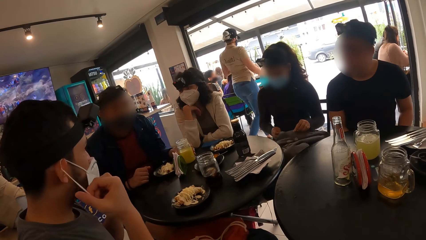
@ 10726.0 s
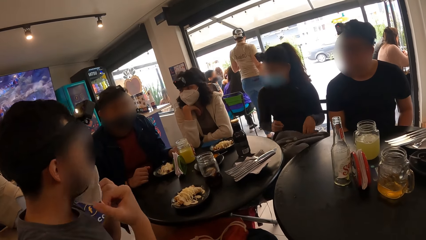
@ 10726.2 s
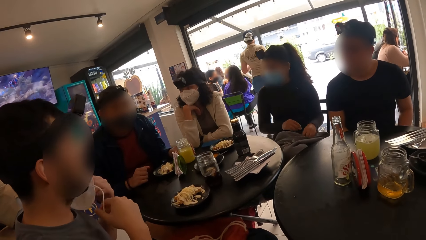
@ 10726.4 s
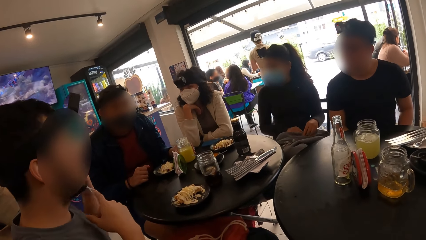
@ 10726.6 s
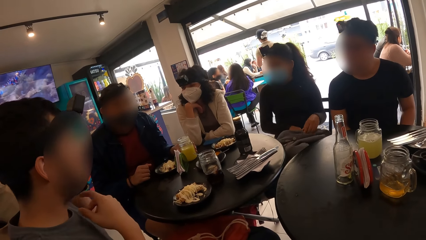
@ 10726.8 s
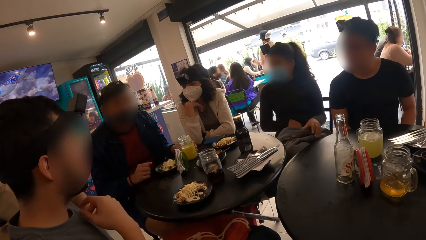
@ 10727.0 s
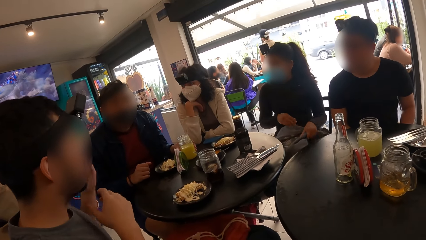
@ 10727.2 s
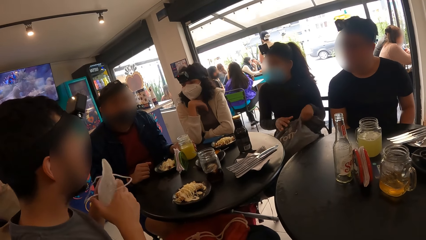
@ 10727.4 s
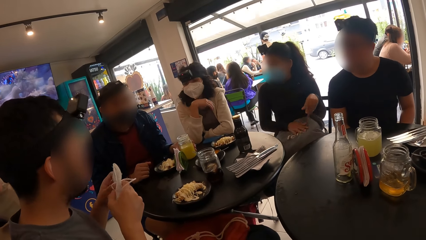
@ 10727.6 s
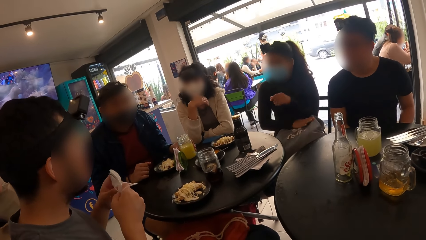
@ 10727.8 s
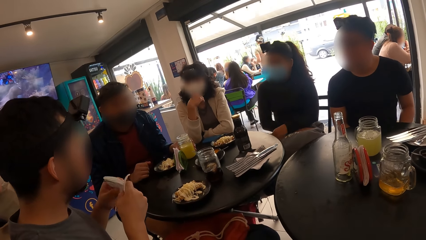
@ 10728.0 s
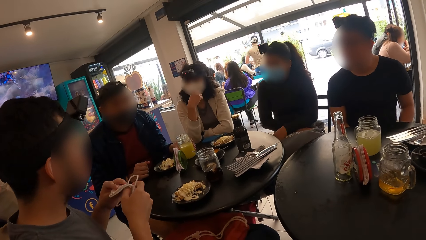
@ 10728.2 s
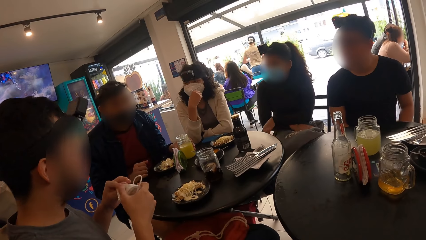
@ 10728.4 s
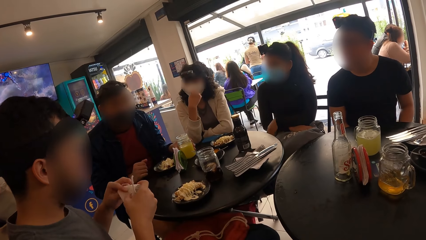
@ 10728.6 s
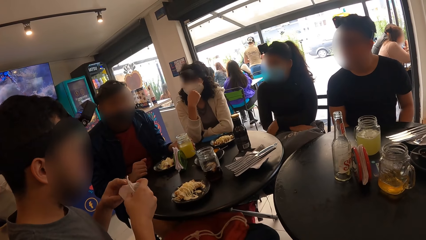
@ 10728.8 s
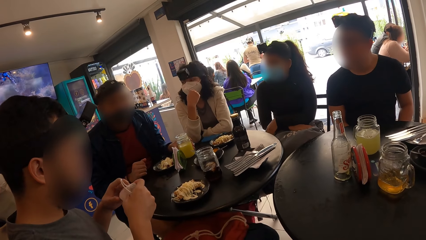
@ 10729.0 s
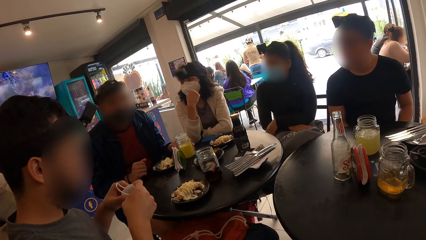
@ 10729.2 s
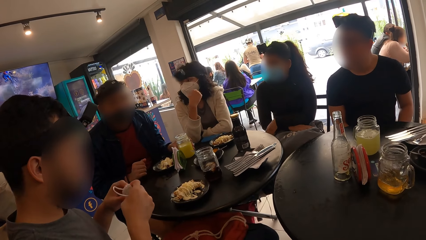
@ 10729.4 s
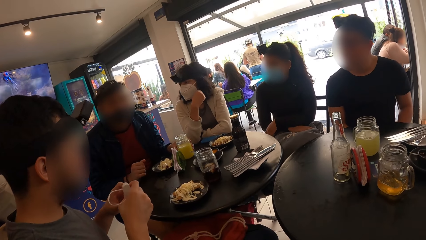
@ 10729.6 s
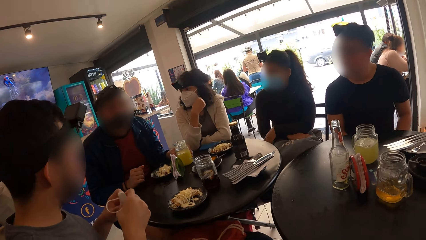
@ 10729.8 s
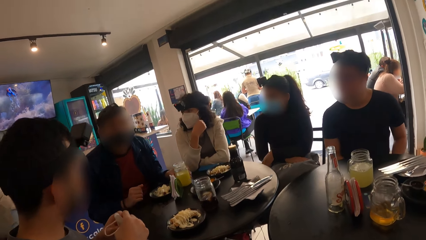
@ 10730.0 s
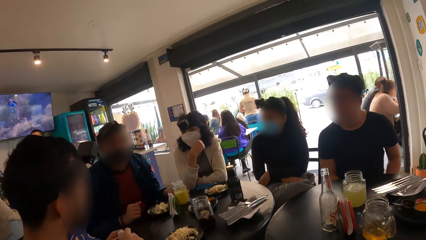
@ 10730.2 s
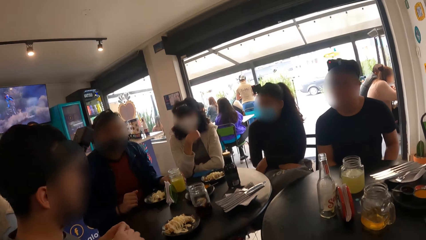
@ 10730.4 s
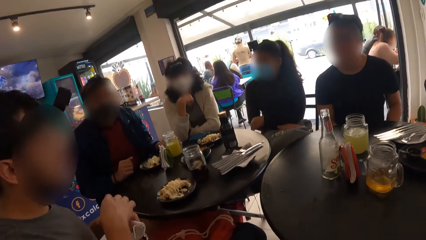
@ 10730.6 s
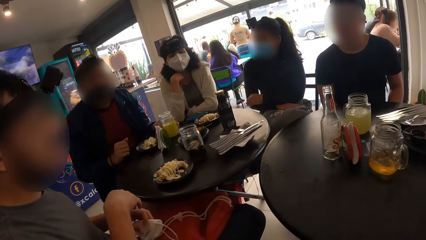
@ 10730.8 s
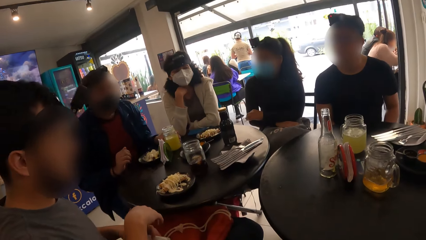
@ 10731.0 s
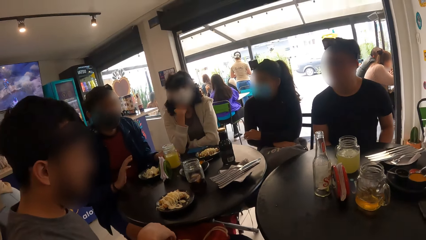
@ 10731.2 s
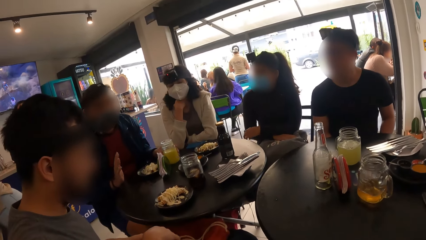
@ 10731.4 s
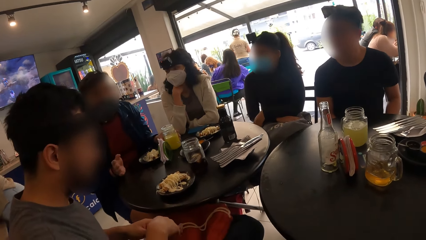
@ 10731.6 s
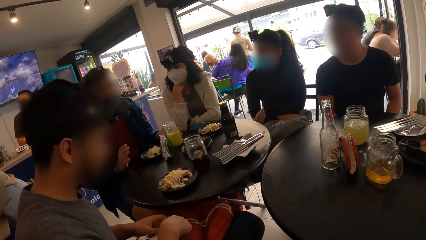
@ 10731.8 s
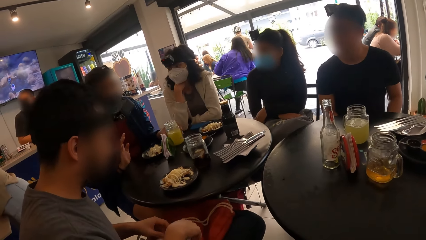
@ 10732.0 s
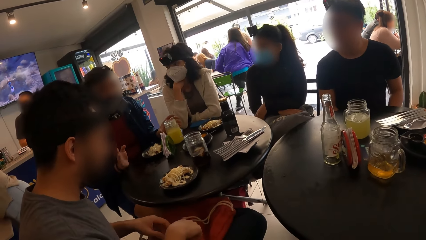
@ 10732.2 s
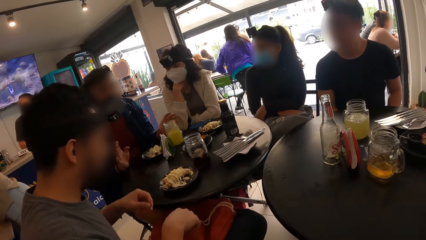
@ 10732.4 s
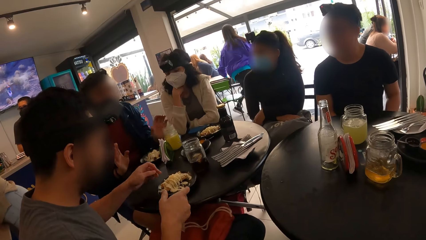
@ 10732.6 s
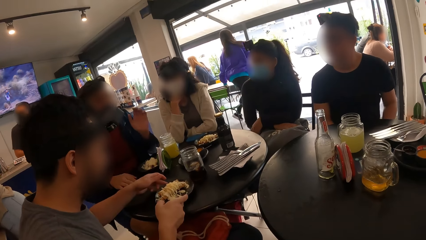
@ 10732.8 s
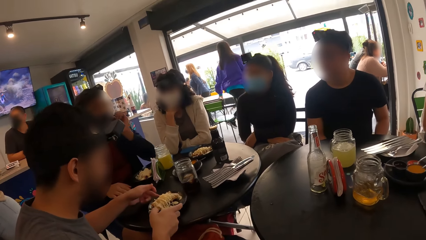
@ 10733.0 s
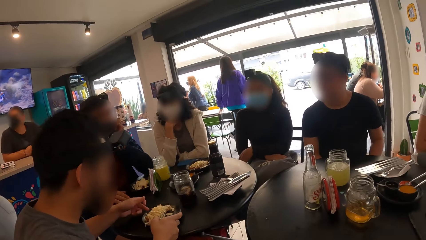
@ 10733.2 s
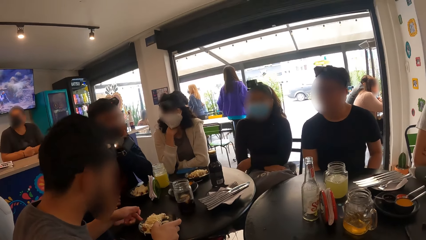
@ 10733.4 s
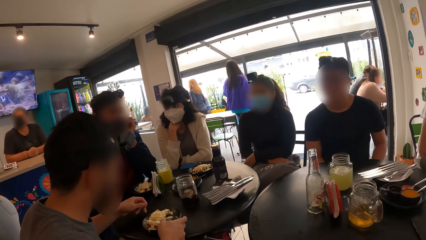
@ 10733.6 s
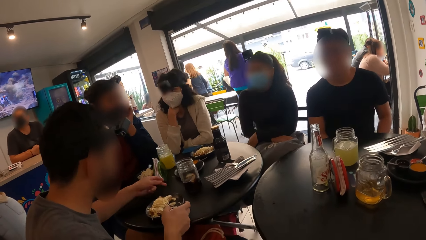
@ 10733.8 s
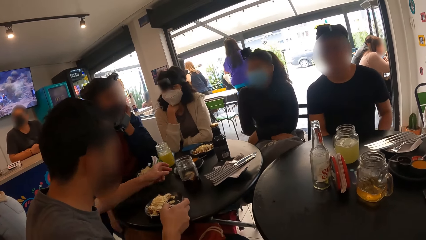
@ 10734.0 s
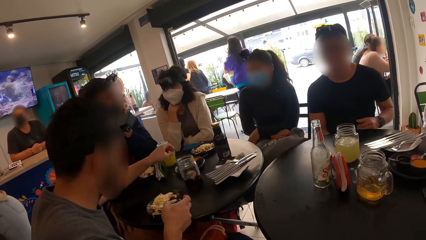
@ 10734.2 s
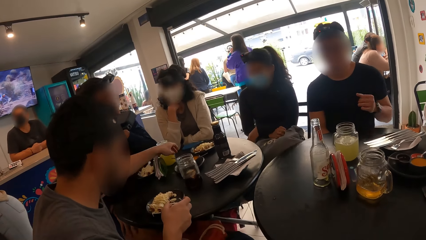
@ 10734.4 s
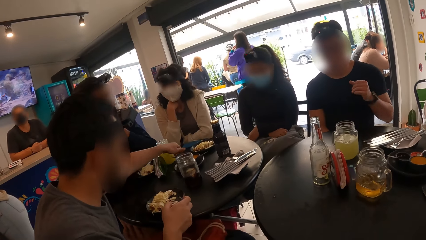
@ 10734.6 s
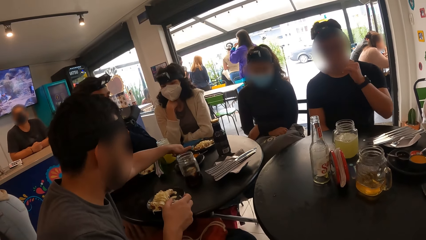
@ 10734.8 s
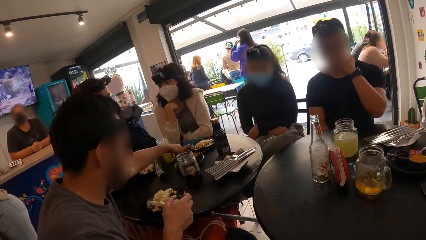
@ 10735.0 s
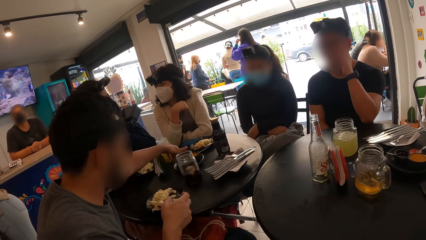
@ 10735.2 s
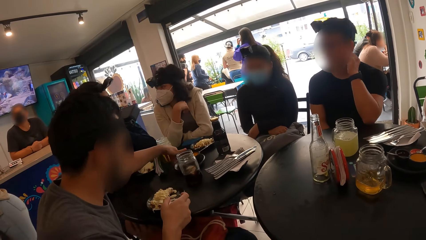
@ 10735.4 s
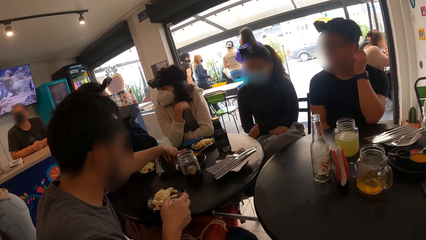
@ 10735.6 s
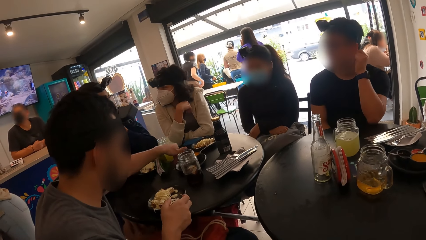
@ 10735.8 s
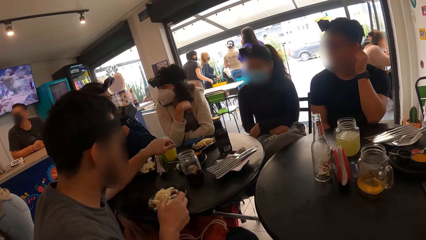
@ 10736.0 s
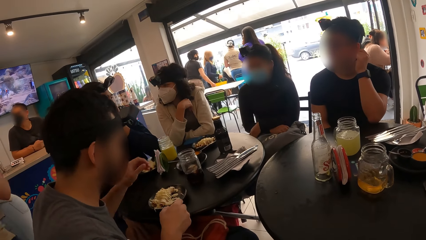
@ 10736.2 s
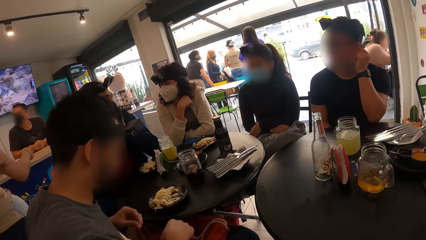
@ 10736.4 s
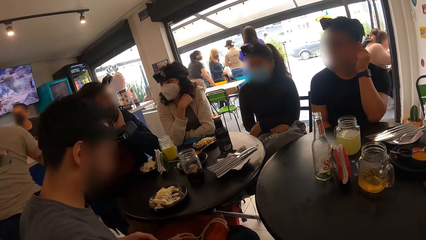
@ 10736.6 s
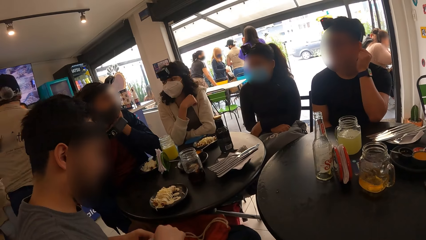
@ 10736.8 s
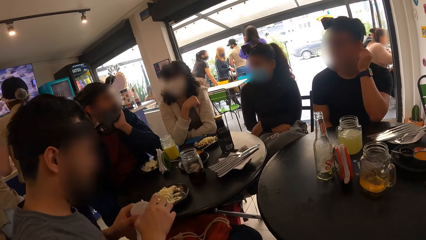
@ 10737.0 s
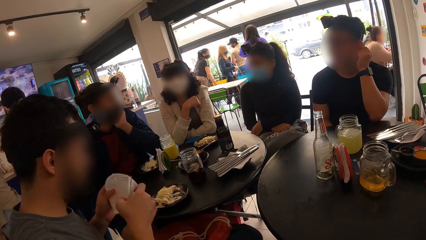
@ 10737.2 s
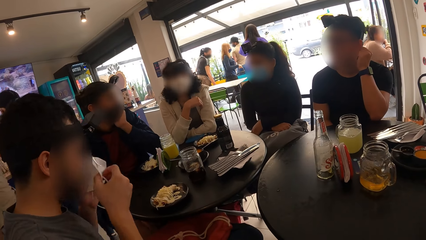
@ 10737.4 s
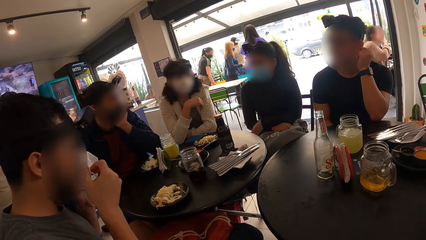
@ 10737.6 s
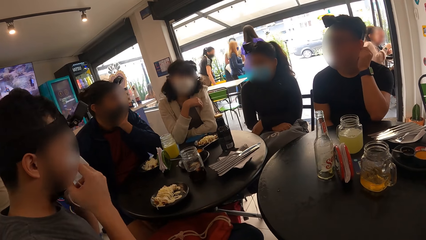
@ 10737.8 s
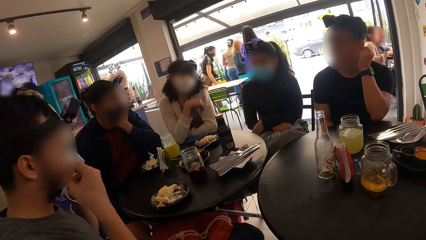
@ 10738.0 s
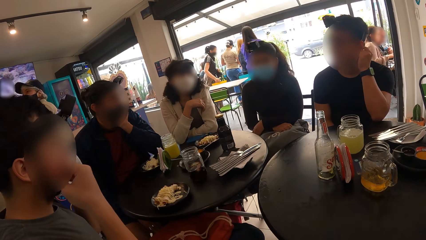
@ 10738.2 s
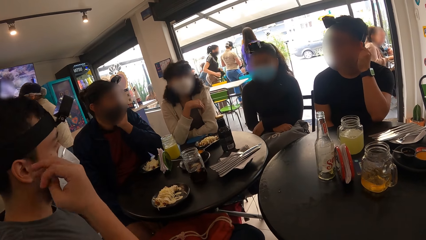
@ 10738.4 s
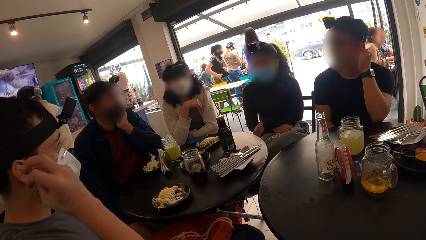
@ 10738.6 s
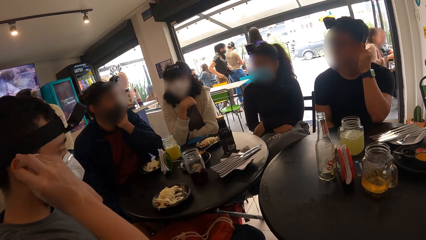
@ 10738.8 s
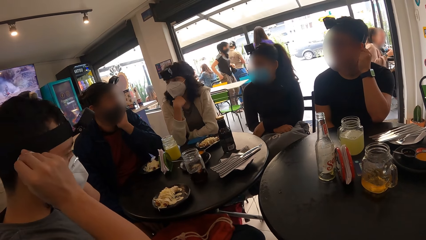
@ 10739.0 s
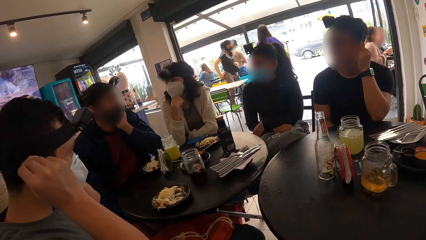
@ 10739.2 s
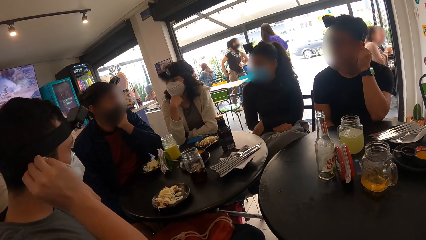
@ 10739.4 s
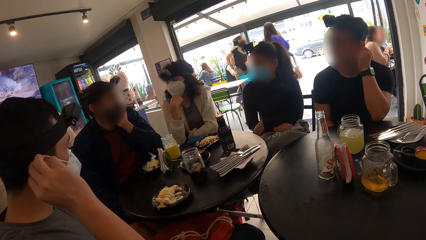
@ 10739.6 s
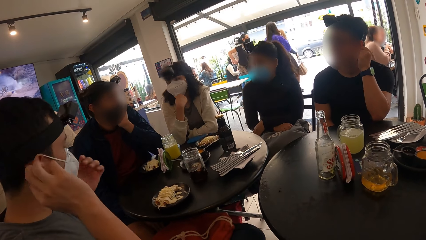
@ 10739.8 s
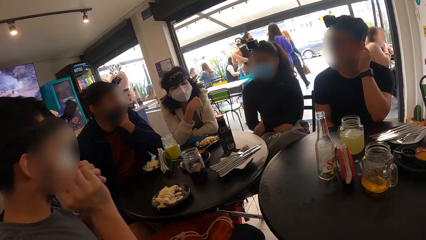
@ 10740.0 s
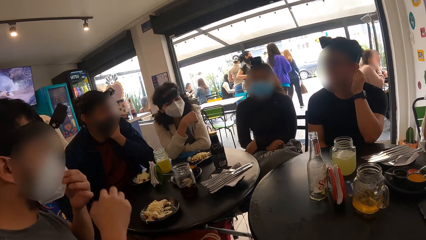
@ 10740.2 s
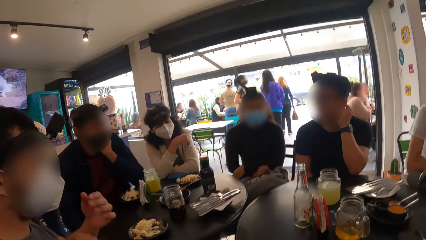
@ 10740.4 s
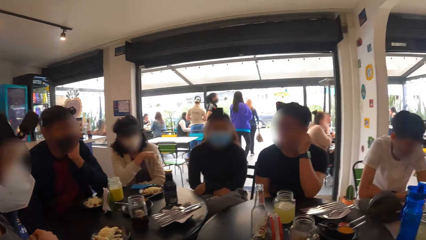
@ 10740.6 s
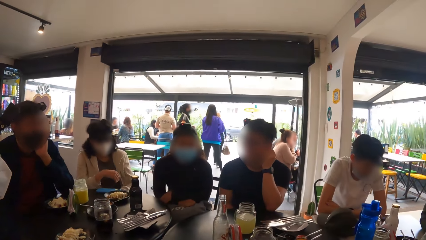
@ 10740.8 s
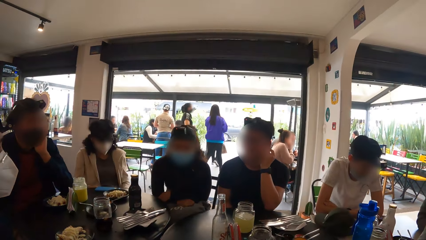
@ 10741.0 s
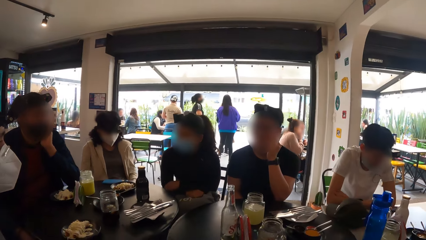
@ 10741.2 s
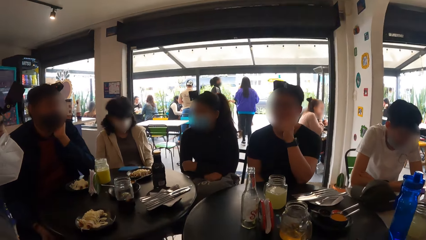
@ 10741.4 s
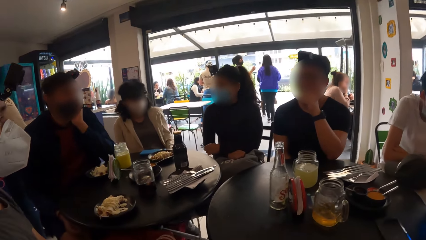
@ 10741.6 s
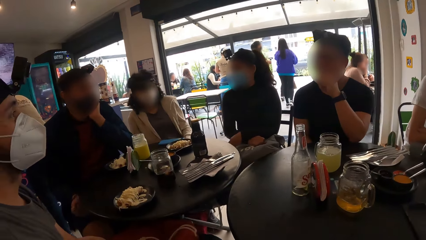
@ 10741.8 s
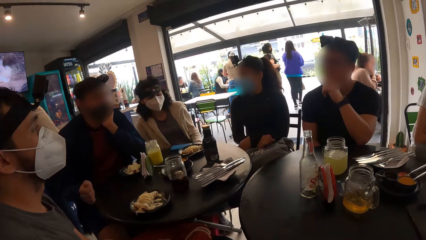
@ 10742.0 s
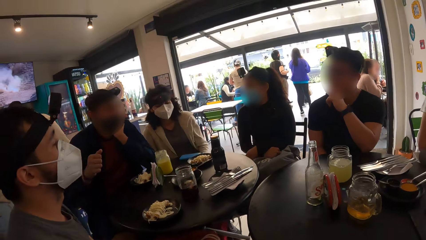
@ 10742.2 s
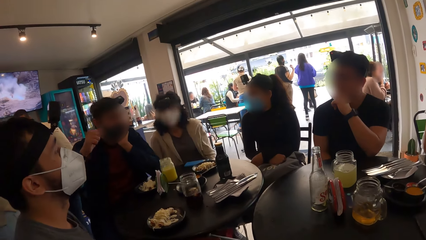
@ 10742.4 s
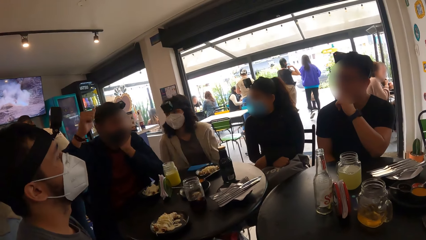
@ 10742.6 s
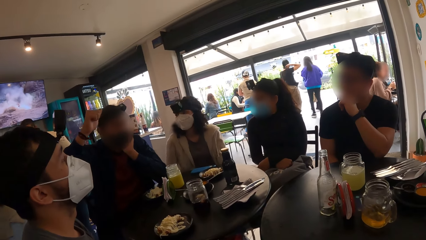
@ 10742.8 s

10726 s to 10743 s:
A man removes the facemask from his face with both hands, holds the facemask with his left hand, and folds the facemask with both hands. The man drops the facemask from his left hand to a bag on his lap. Another man moves hands. A woman walks. The first man moves a plate of salad on the table with both hands. The other man touches his face with his left hand. The first man moves a plate on the table with his left hand. Another woman walks. A third man touches his left ear lobe with his left hand. The first man lifts the facemask from the bag on his lap with both hands. Another man walks. The first man wears the facemask on his face with both hands. Another woman adjusts the facemask on her face with her right hand. The camera wearer looks around. The third man touches his face with his left hand.
